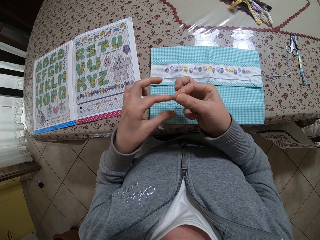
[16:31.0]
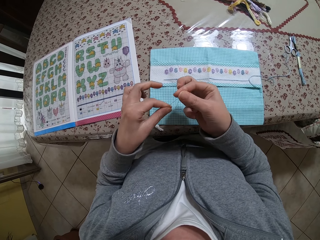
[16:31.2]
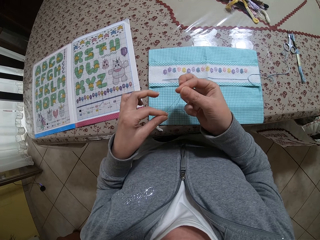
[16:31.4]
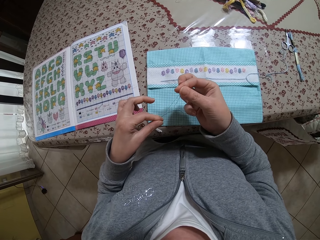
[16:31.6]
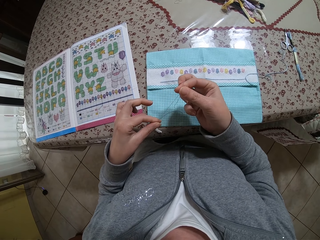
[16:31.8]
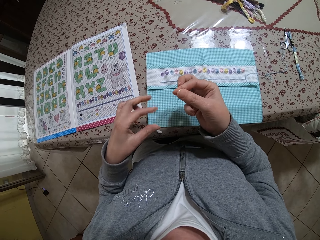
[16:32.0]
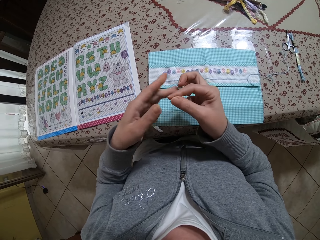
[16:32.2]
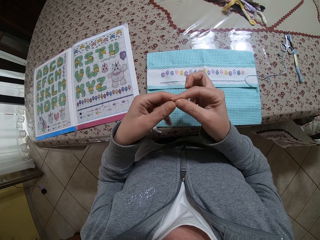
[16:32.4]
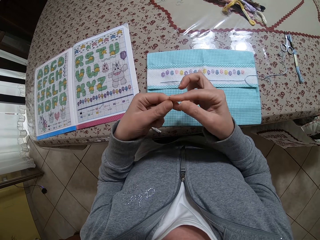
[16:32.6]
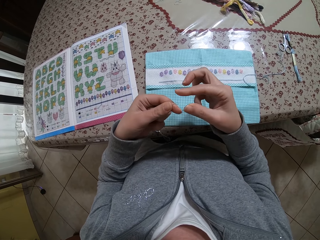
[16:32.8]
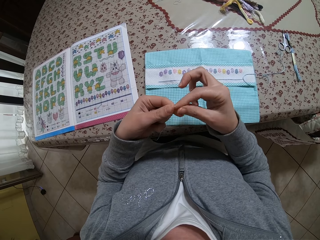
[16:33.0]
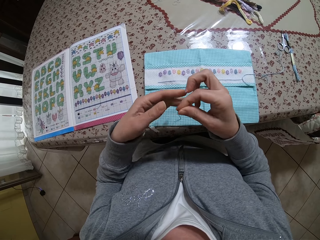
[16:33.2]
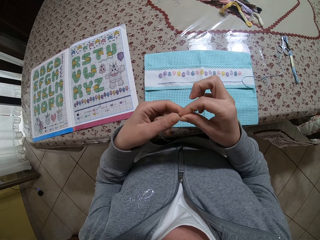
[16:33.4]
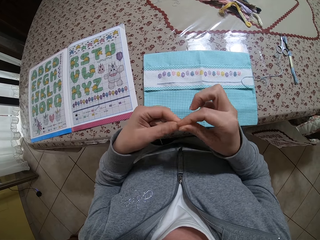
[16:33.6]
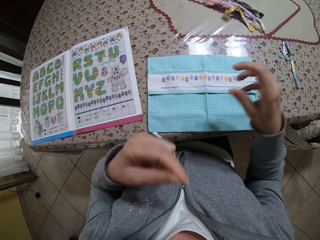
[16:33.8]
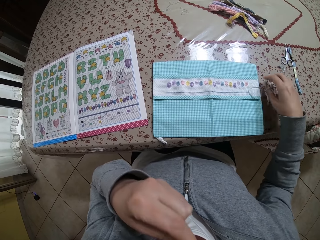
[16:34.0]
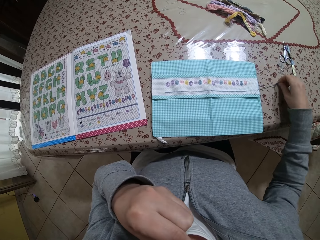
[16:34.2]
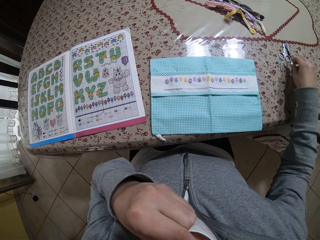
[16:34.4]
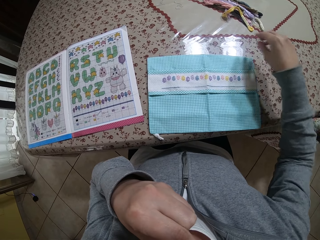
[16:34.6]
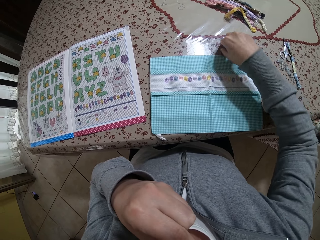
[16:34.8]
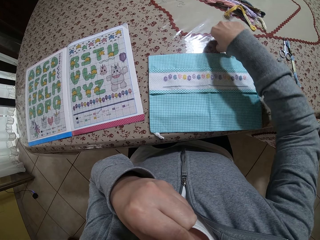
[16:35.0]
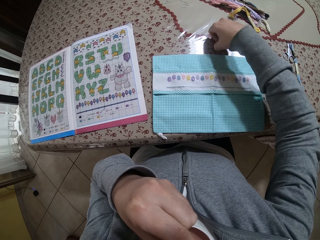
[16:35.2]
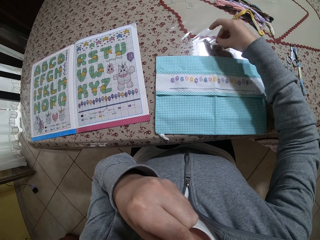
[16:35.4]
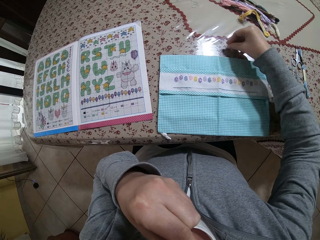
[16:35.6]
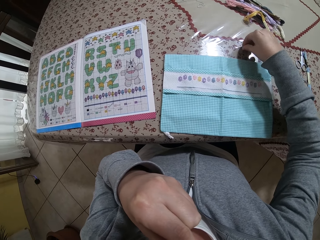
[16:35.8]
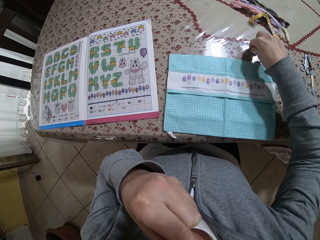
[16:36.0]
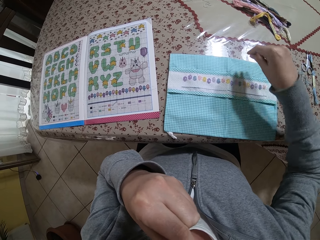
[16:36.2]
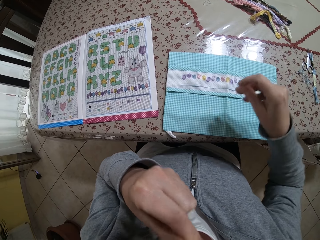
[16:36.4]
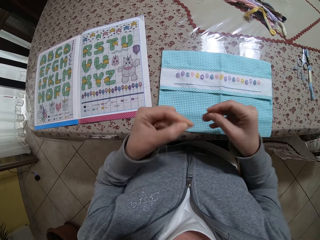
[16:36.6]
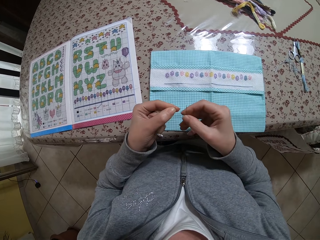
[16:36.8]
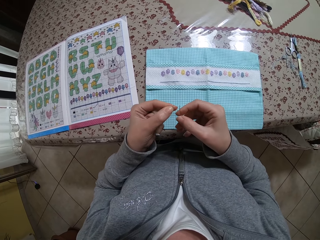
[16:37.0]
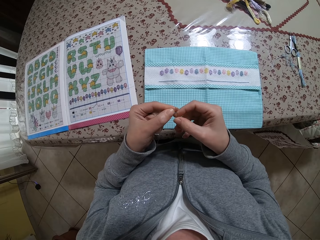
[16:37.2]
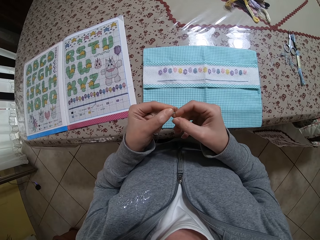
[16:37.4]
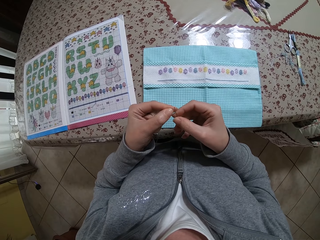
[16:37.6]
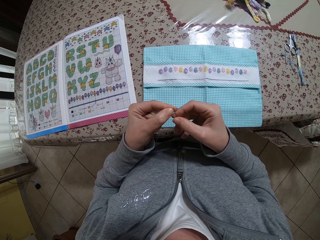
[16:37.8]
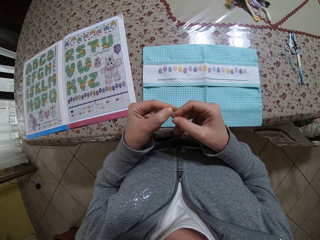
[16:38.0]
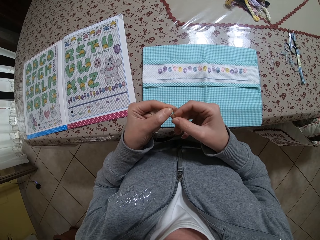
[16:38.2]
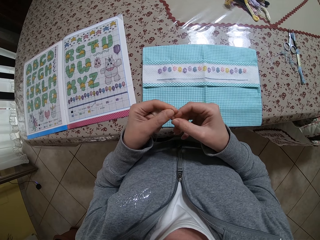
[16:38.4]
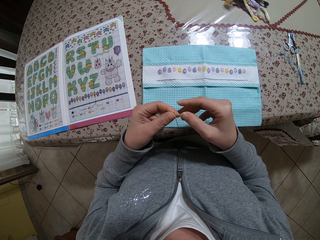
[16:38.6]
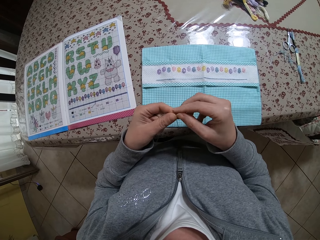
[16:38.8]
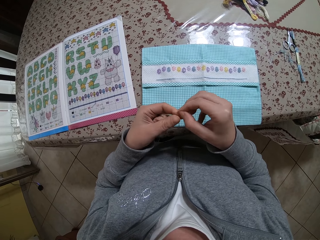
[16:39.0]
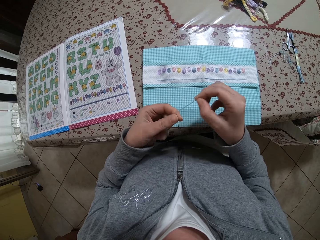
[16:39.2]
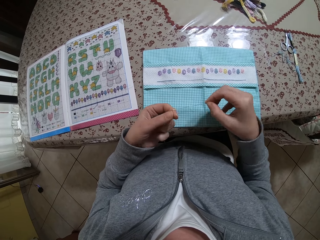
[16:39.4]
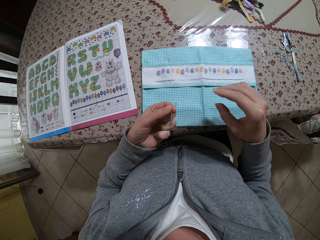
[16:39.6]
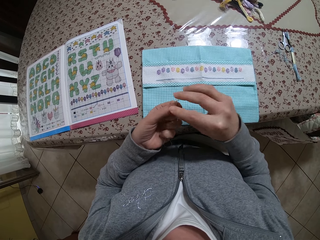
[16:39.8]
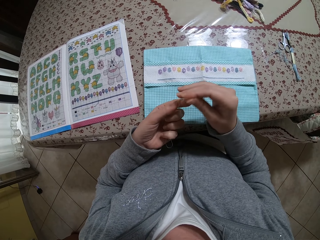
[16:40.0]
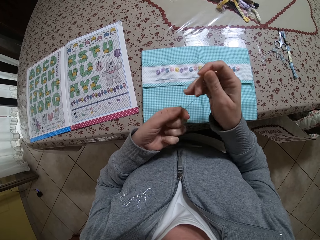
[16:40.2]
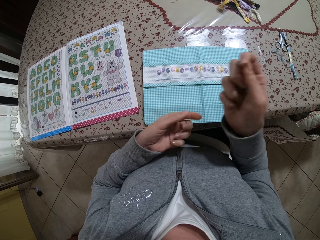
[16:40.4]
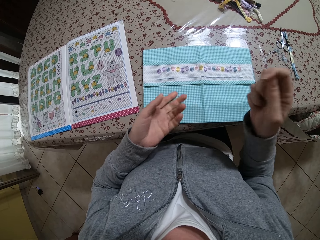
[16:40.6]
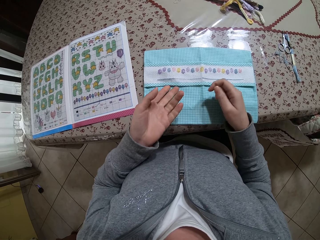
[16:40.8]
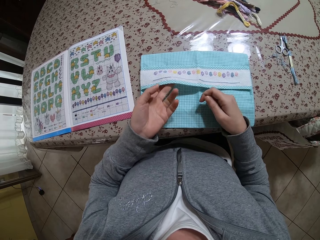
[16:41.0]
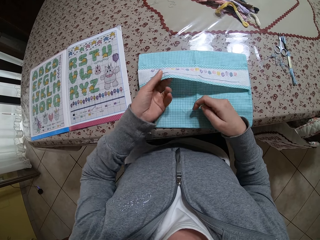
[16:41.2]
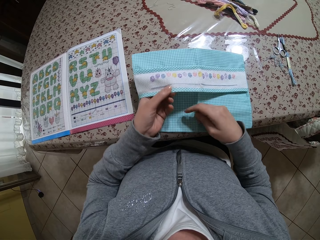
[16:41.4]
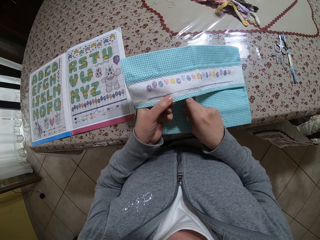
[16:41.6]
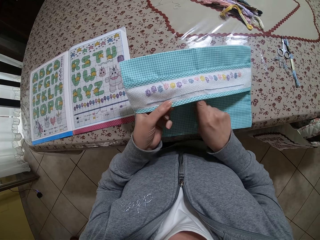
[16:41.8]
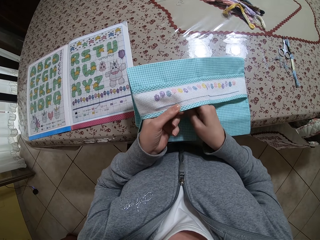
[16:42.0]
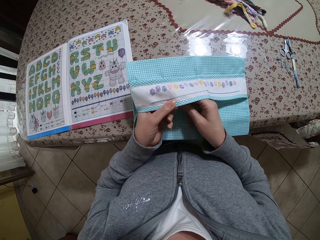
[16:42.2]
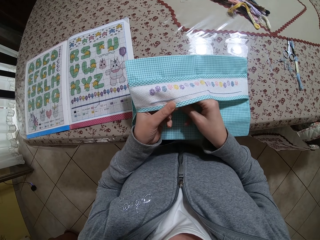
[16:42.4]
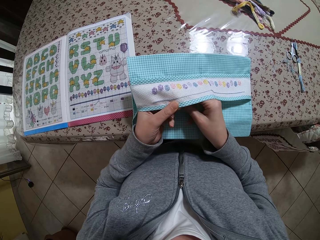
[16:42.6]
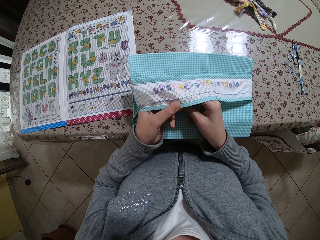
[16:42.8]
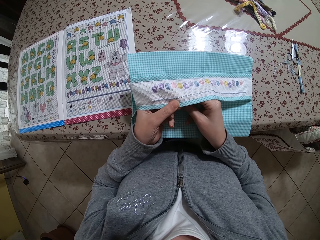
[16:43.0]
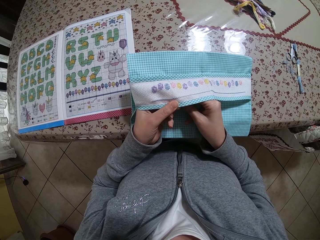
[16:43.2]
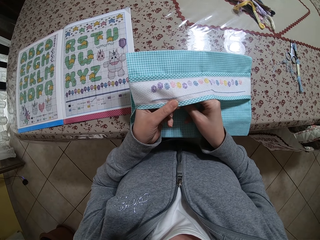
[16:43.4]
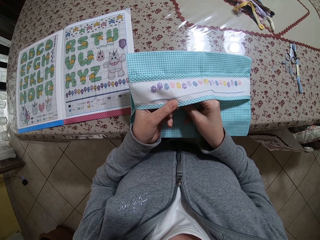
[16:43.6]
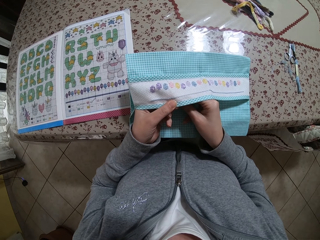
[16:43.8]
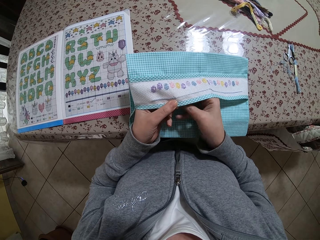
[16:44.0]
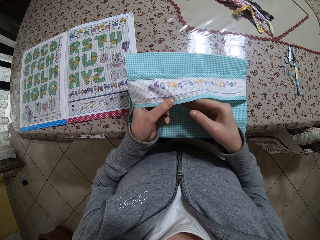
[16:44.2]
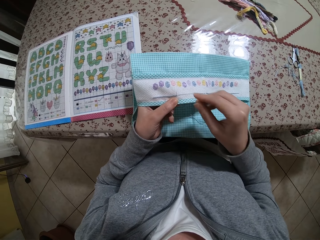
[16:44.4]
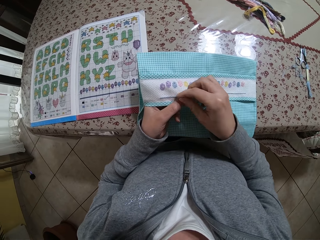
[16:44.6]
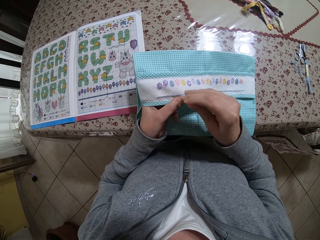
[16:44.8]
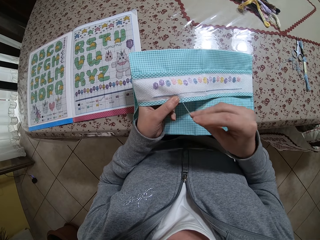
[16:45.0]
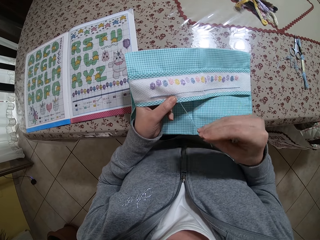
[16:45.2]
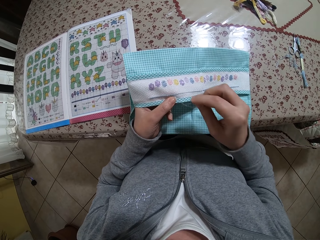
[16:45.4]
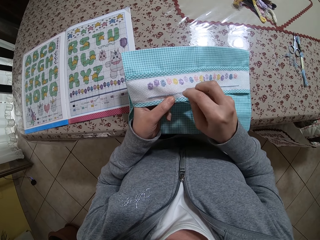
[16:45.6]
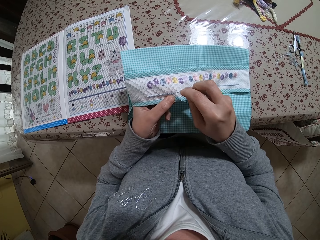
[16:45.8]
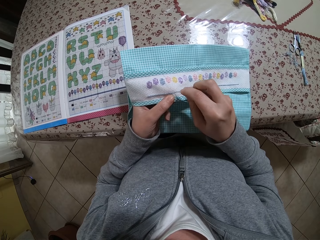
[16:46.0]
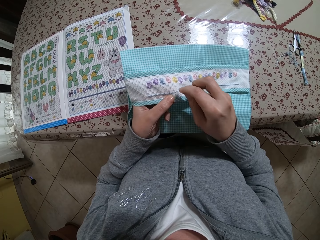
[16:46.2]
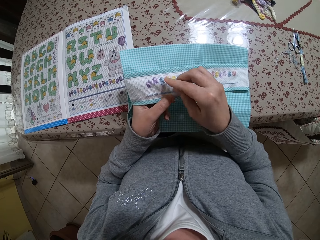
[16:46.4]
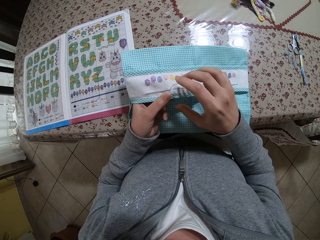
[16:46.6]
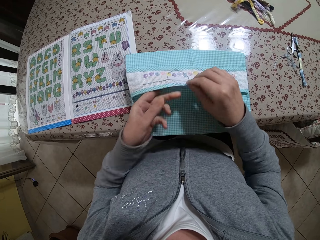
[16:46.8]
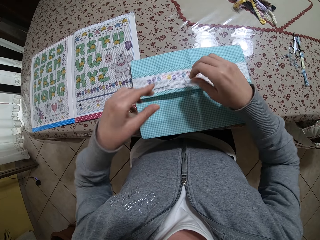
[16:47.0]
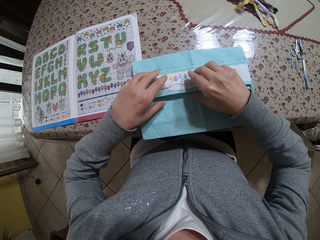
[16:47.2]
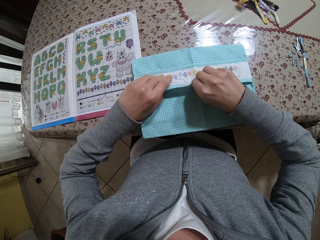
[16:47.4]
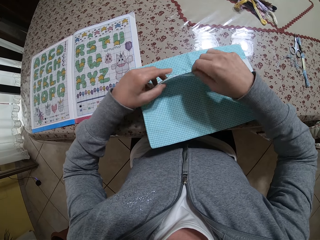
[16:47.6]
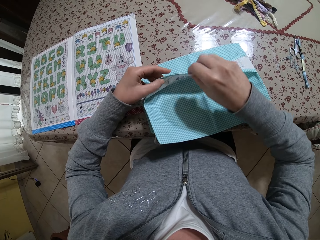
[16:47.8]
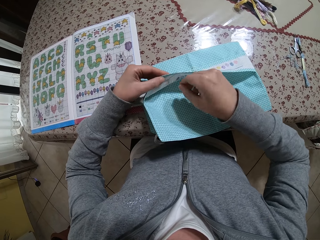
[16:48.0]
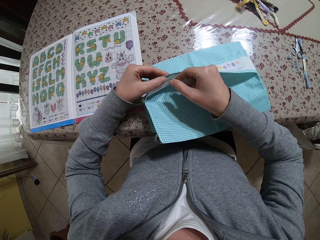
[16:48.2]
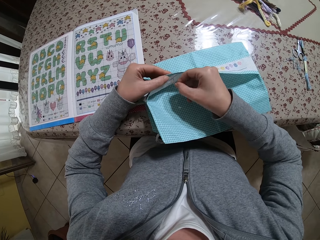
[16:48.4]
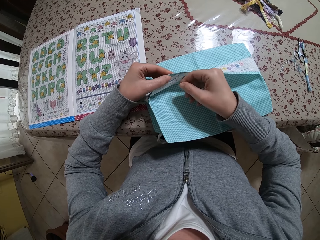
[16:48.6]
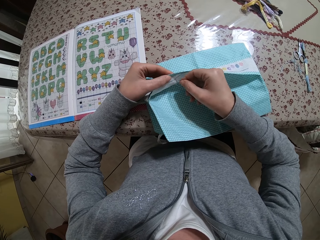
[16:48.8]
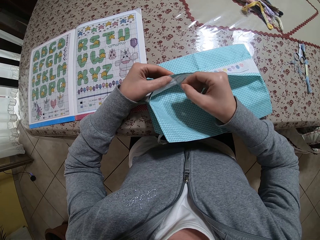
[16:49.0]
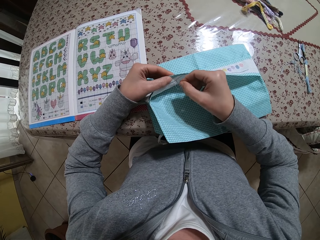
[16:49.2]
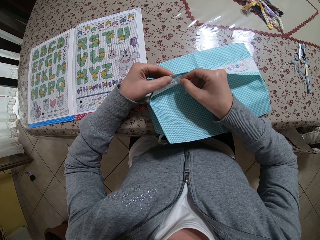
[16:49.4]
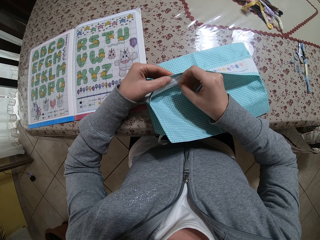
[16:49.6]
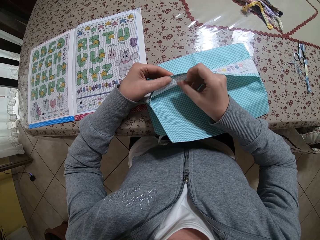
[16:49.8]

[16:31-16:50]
The camera wearer puts the thread in her mouth with her left hand. She picks a threaded needle on the table with her right hand. She drops her left hand from her mouth. She inserts the thread in the threaded needle with both hands. She holds the cloth material with her left hand. She stitches the cloth material with the threaded needle in her right hand.
